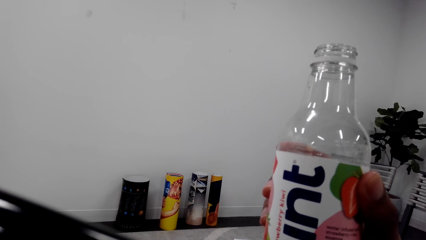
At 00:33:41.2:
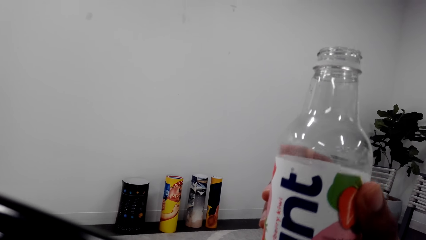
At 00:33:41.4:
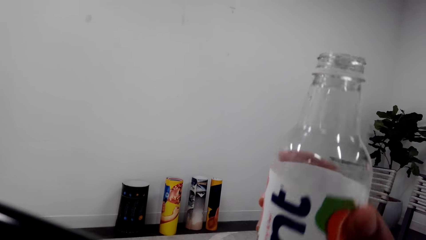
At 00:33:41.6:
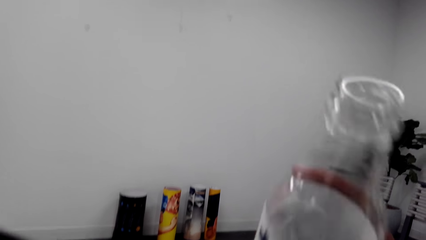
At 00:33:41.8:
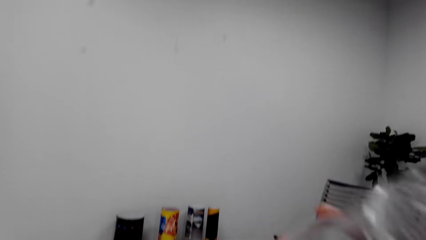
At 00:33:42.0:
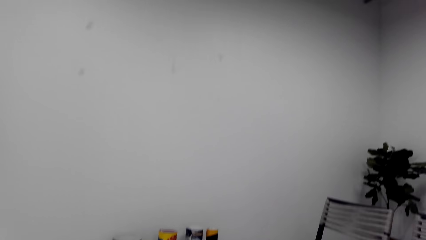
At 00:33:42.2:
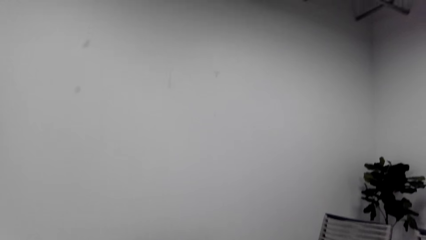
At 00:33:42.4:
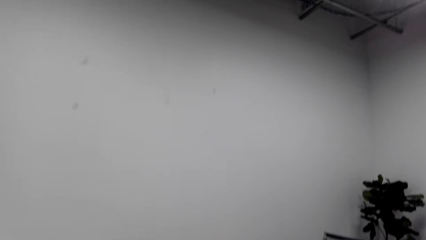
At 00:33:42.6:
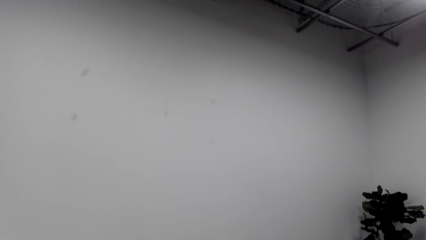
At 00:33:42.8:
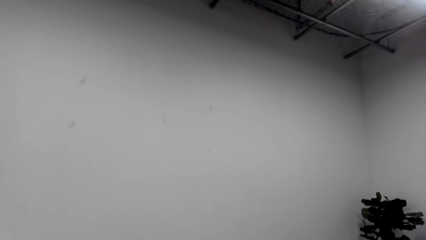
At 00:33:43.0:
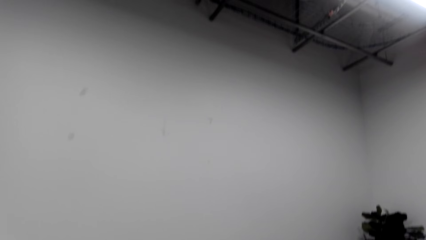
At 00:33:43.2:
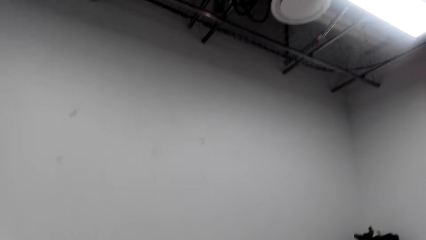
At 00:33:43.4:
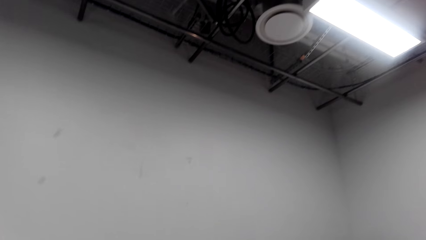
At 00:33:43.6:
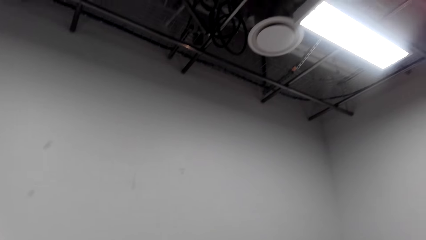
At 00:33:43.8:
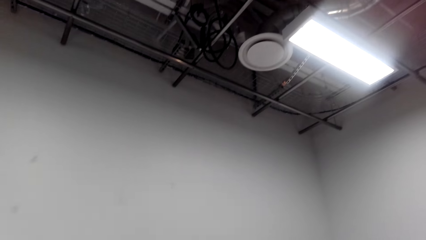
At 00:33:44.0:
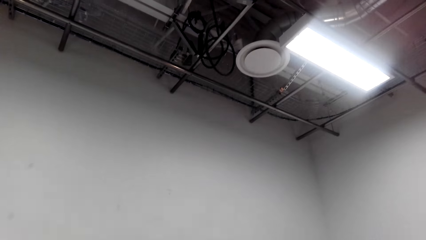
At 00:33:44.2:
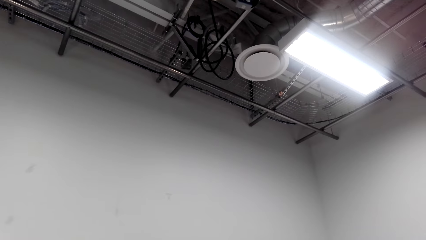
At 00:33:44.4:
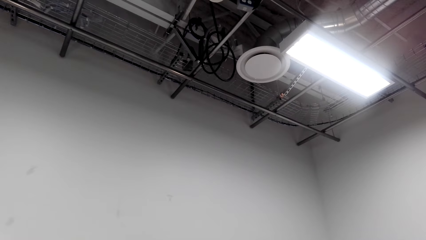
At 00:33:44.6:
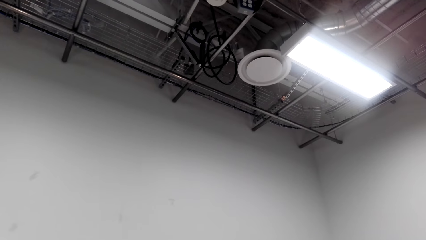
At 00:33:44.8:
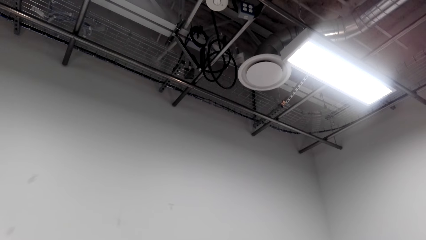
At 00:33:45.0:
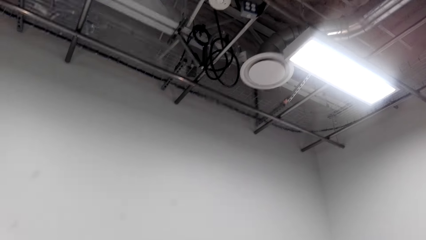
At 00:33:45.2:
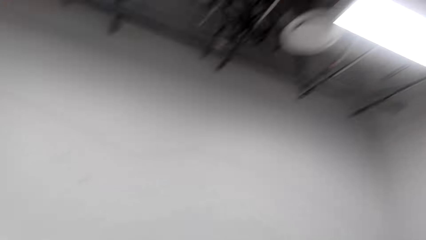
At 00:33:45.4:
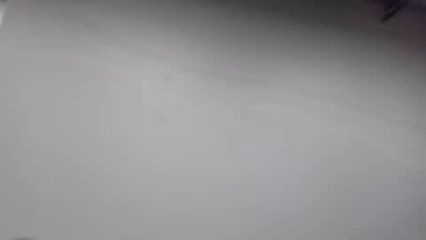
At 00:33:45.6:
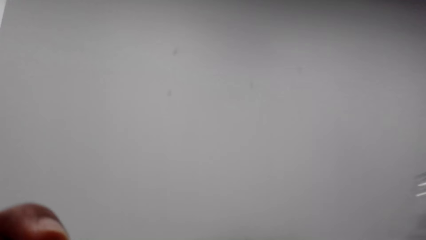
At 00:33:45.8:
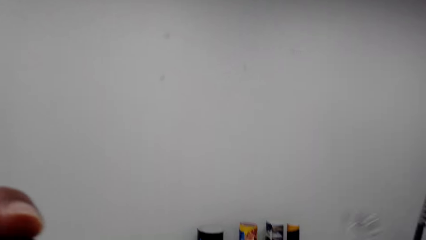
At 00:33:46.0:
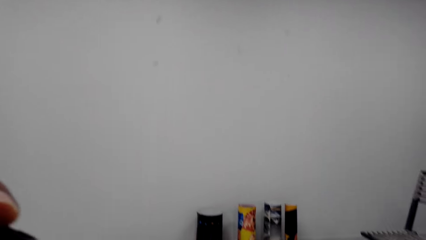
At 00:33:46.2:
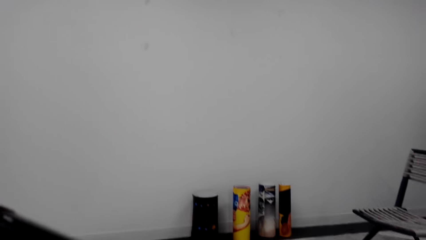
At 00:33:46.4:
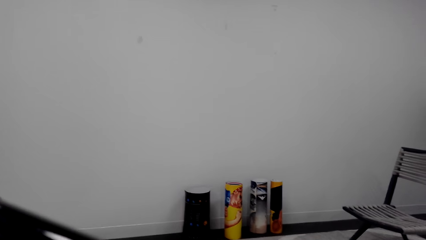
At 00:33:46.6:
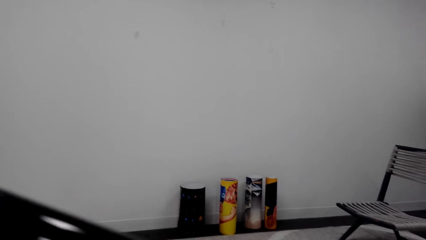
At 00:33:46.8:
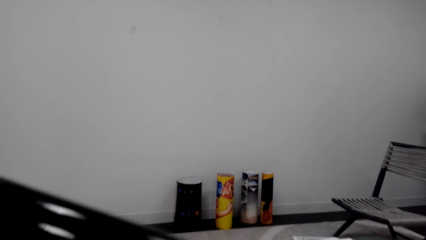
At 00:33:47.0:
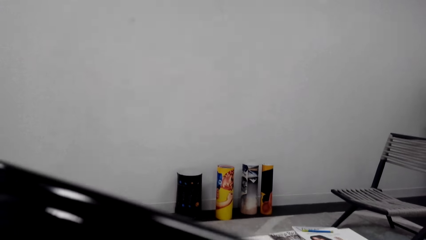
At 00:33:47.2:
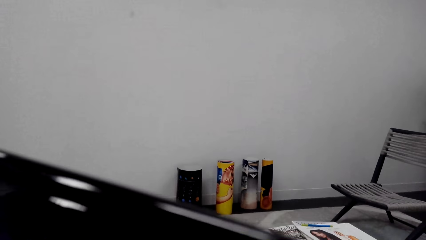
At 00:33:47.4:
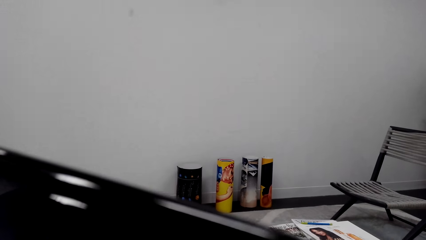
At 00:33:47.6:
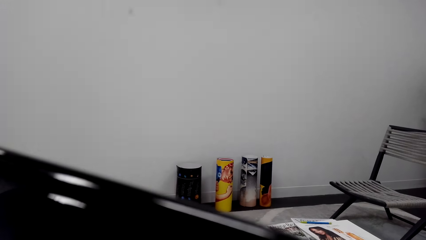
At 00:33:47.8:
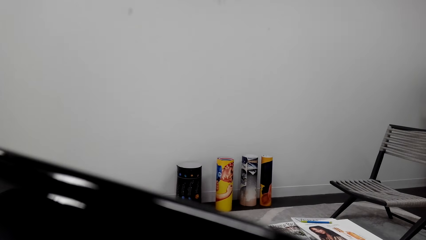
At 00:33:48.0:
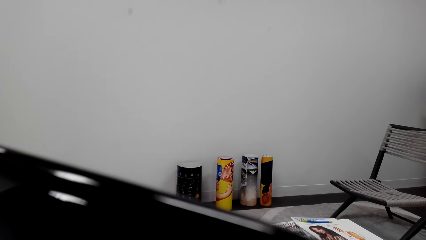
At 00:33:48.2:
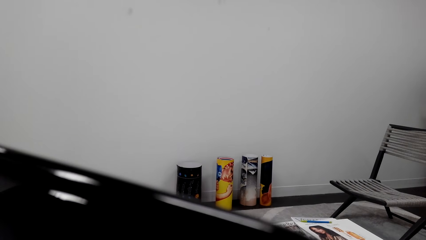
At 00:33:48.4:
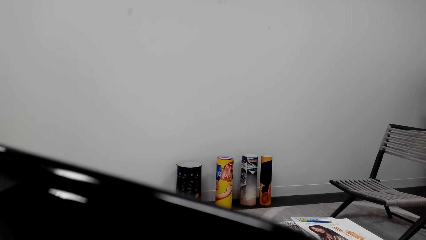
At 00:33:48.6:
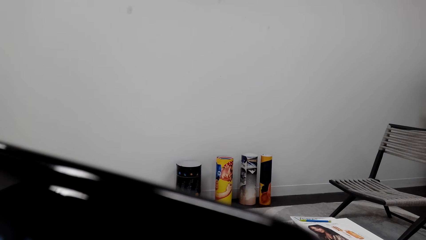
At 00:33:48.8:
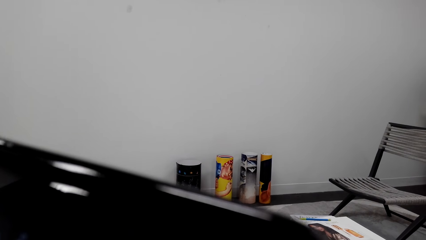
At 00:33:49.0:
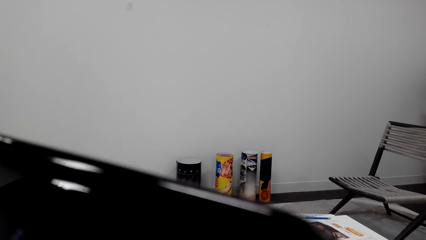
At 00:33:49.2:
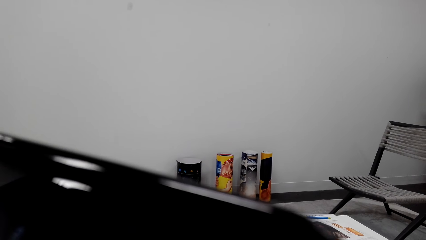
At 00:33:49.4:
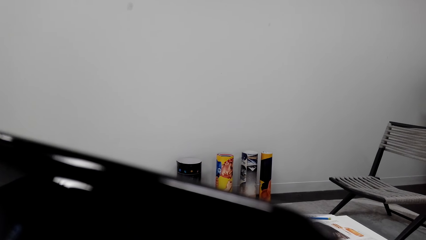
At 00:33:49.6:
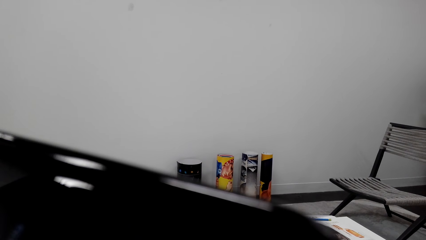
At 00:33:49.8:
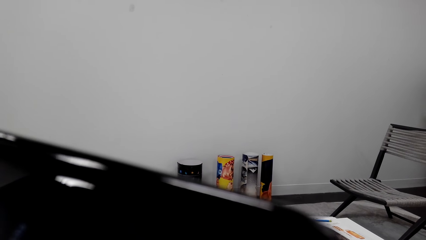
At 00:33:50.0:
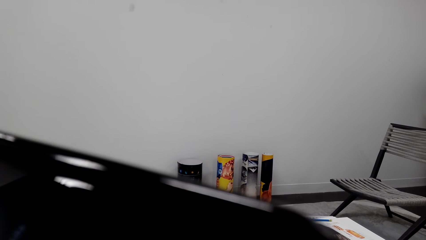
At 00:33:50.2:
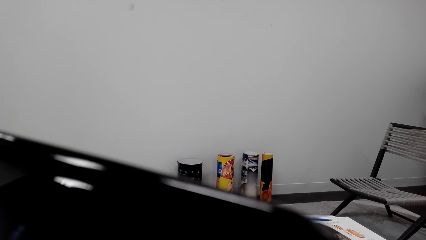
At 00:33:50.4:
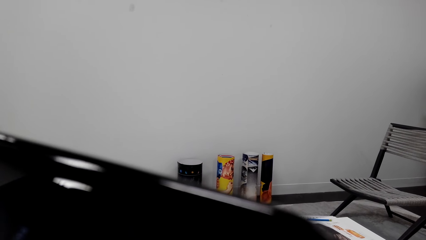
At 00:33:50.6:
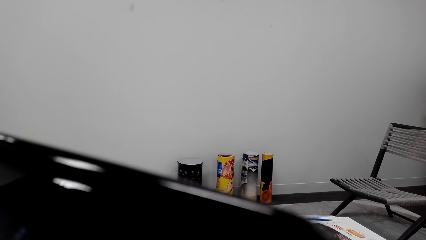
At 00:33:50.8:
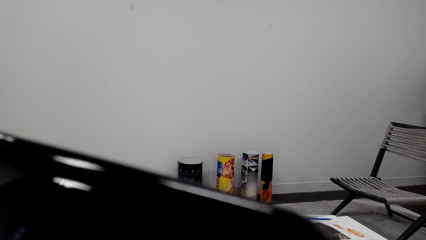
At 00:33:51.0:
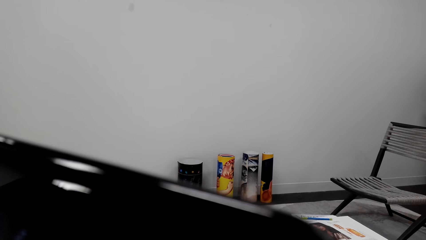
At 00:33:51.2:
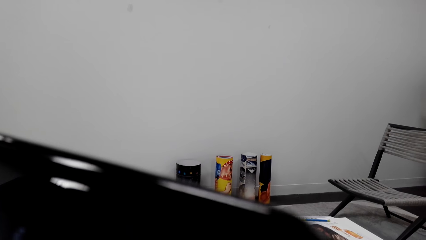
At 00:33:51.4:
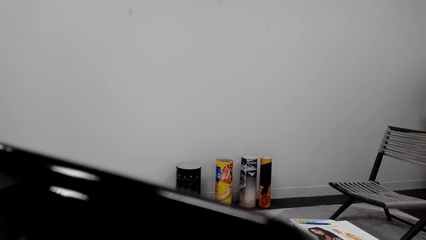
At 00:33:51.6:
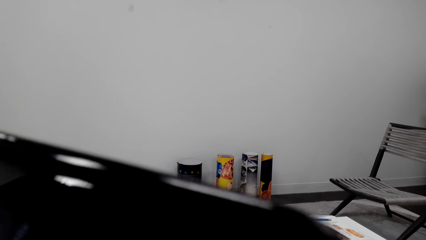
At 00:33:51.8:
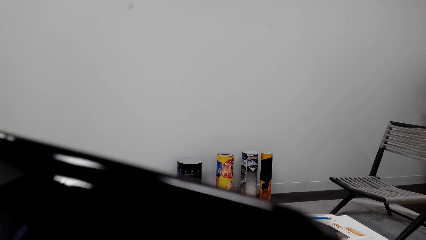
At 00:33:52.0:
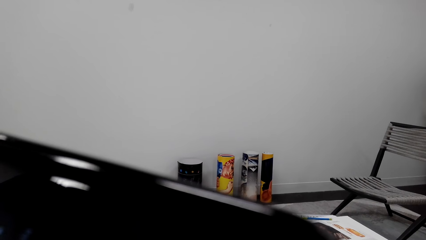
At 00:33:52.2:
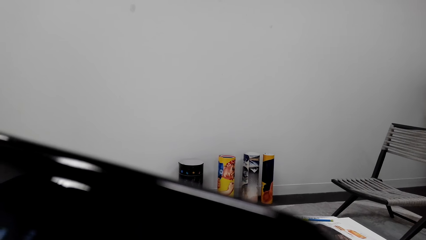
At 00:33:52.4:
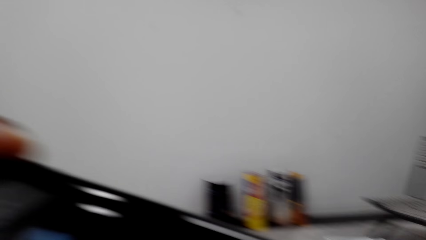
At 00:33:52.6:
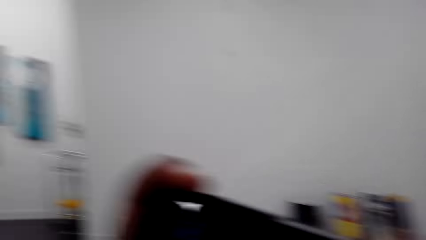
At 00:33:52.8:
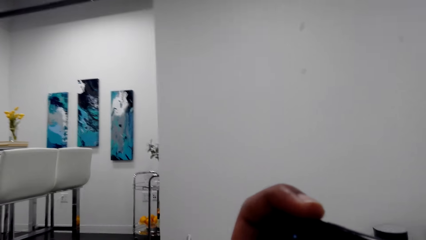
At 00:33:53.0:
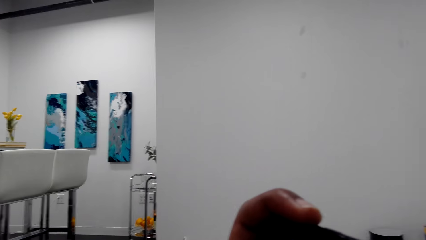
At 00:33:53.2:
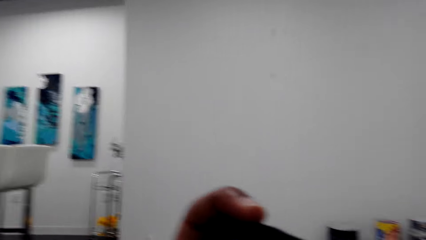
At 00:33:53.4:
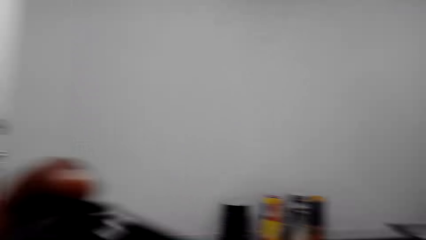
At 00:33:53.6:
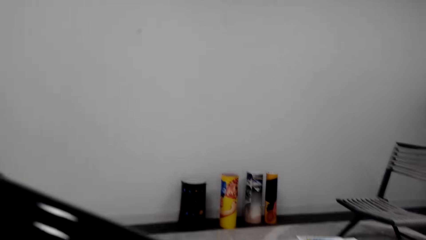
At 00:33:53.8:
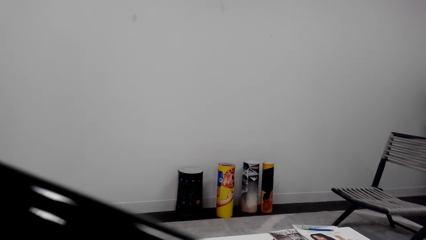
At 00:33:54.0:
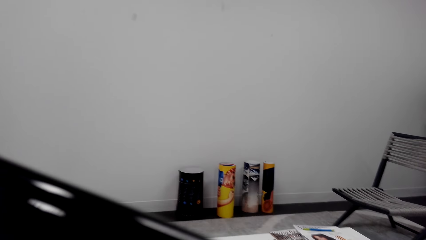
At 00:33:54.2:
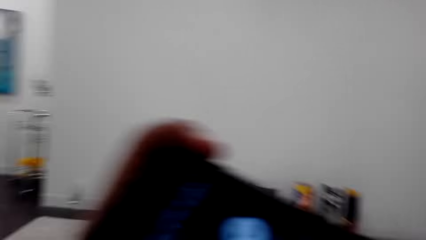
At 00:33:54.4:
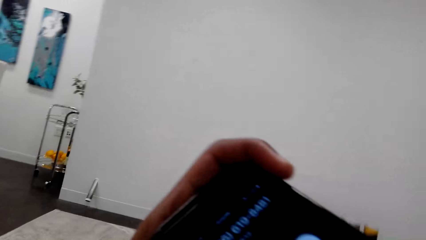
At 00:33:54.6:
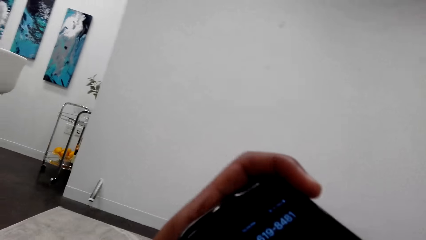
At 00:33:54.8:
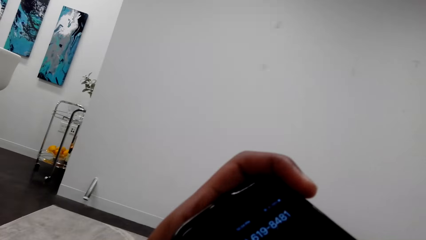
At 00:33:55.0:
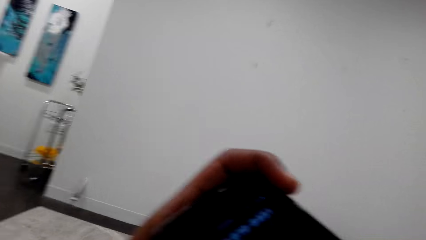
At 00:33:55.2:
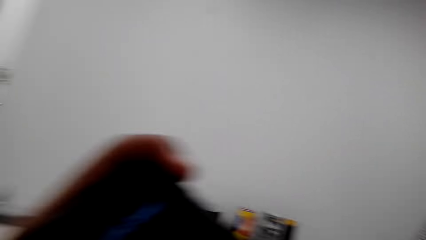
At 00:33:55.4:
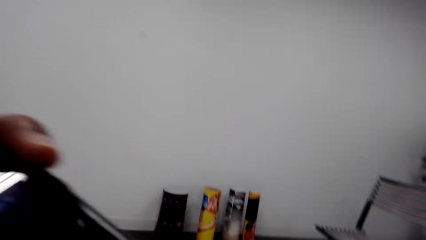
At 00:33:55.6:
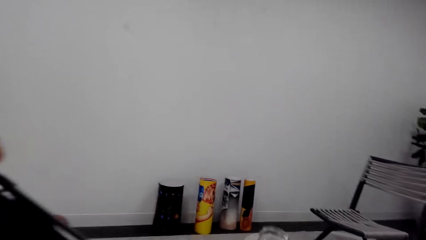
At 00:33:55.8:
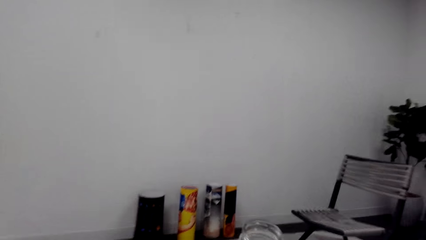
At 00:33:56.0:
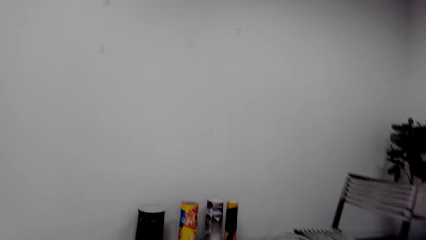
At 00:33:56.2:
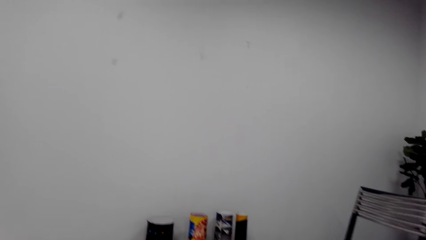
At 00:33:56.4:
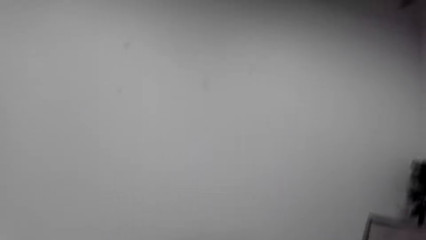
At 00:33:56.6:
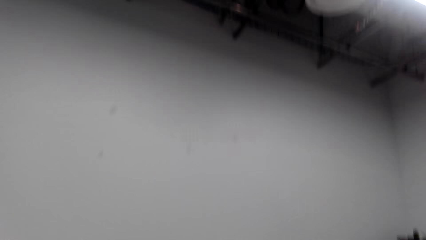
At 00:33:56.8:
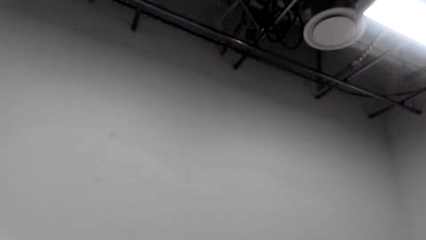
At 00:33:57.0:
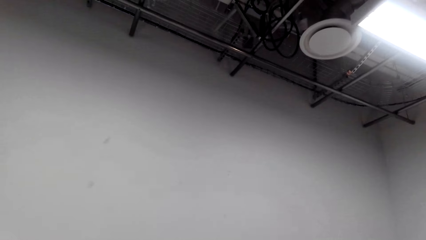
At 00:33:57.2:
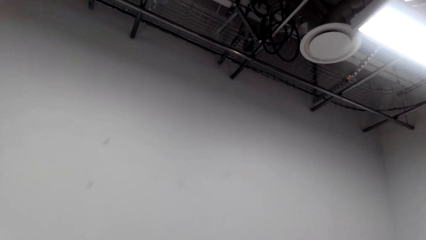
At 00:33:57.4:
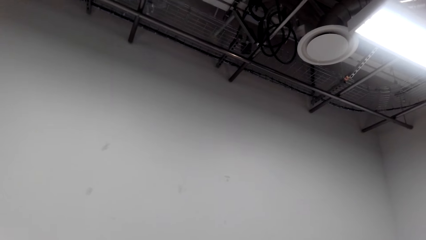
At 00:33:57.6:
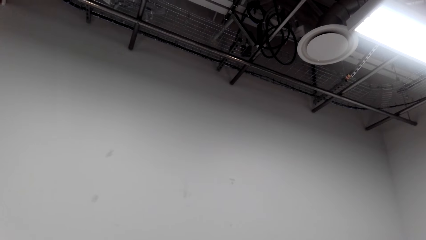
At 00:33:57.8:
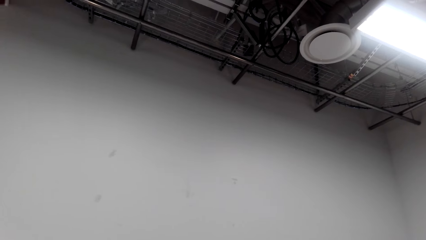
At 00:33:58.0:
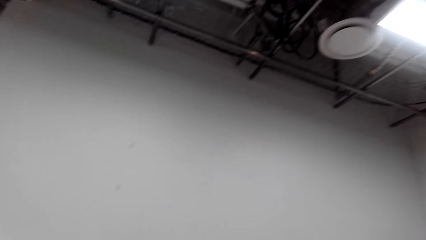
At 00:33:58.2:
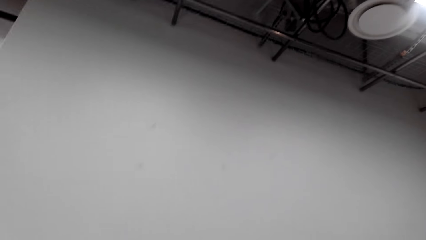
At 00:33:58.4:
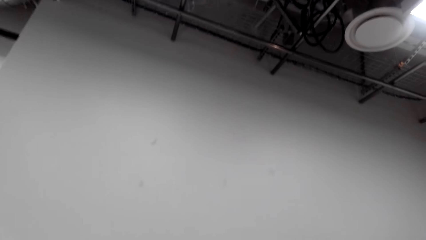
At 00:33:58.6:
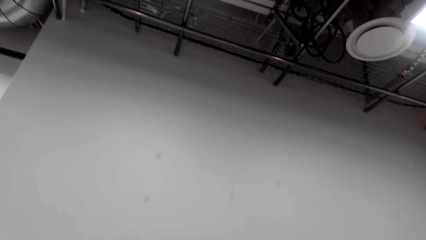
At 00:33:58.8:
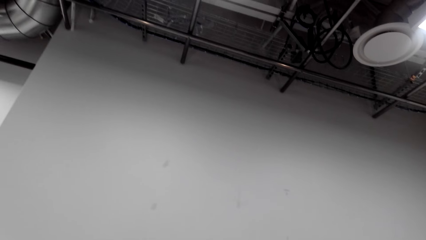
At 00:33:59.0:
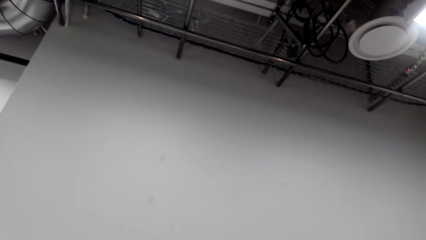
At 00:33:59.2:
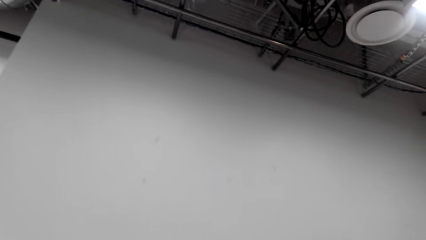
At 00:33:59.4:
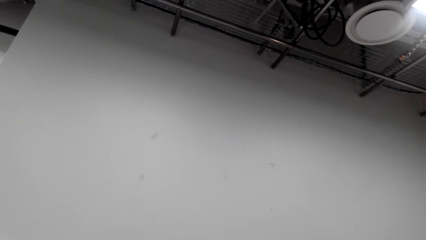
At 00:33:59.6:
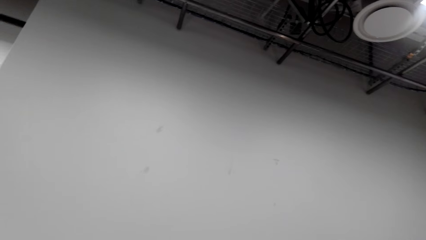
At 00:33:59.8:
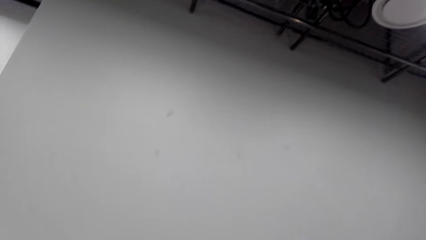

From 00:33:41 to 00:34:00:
The camera wearer moves the bottle. He sits on the chair on the floor. He looks around. He looks at the roof. He looks around. He lifts a phone. He holds his phone with his left hand. He looks at the phone. He moves the phone. He looks at the phone. He looks around. He sits on the chair on the floor. He looks at the roof.
